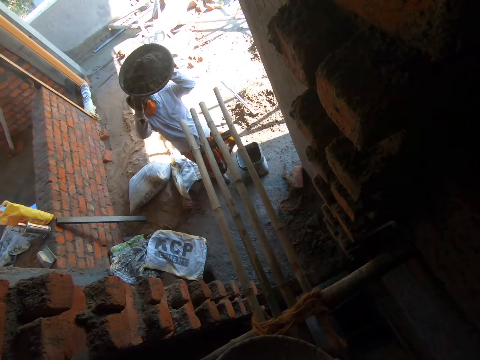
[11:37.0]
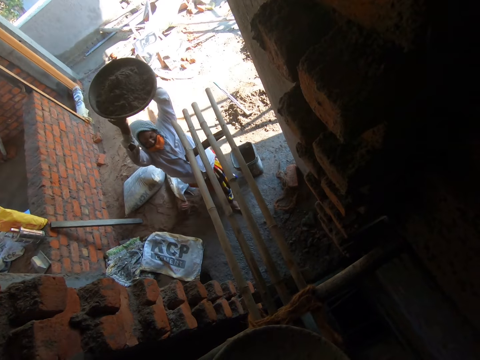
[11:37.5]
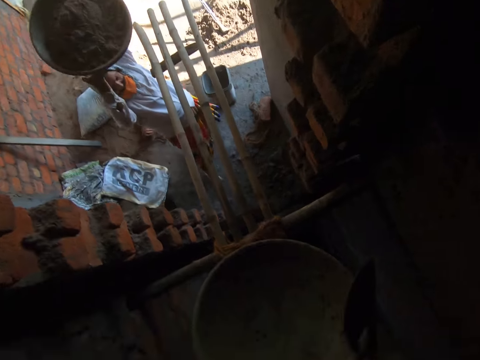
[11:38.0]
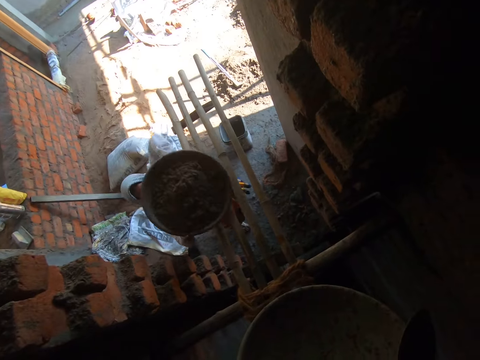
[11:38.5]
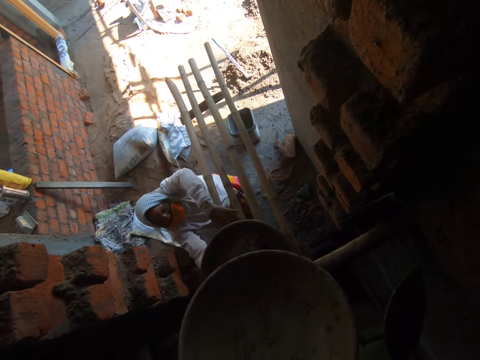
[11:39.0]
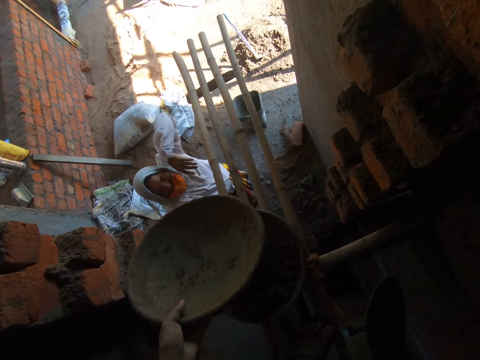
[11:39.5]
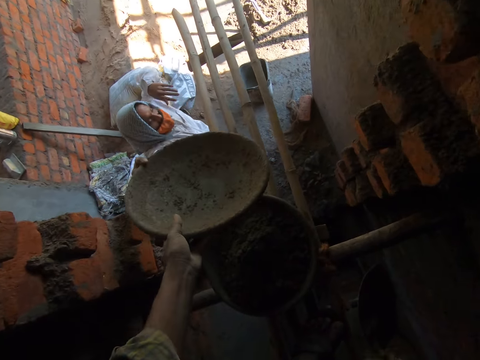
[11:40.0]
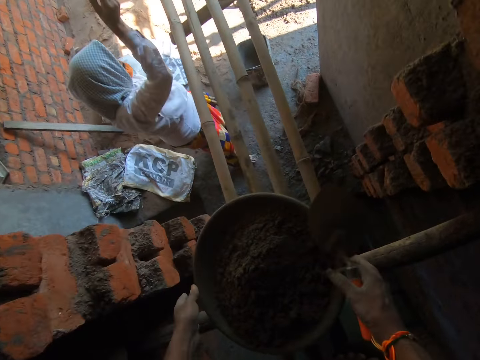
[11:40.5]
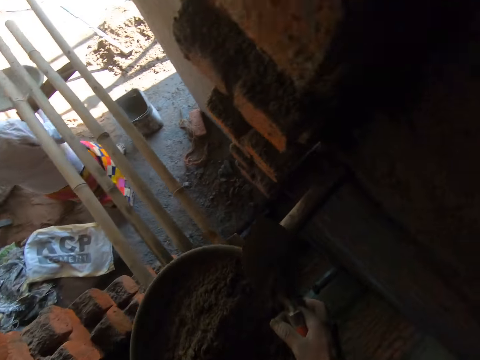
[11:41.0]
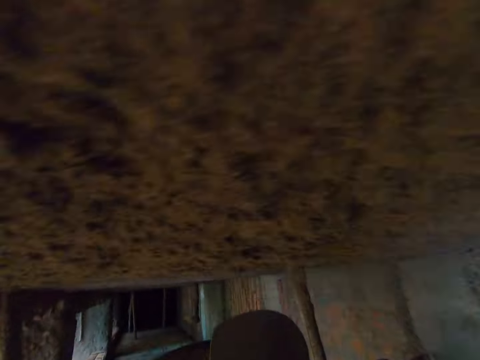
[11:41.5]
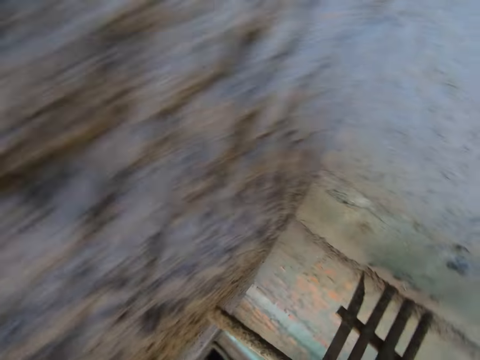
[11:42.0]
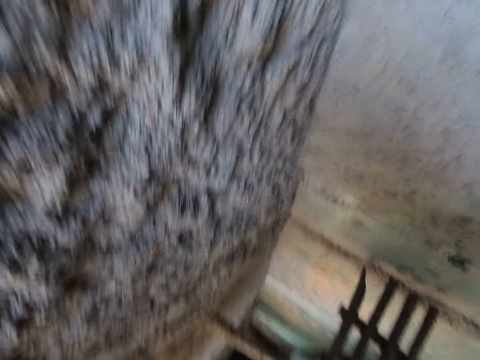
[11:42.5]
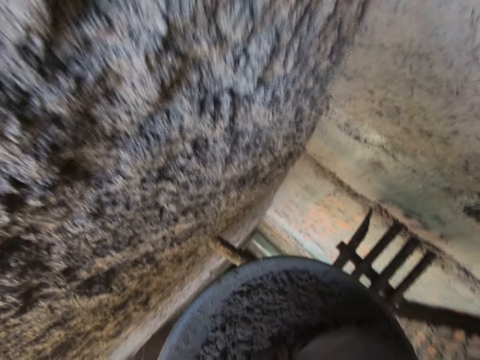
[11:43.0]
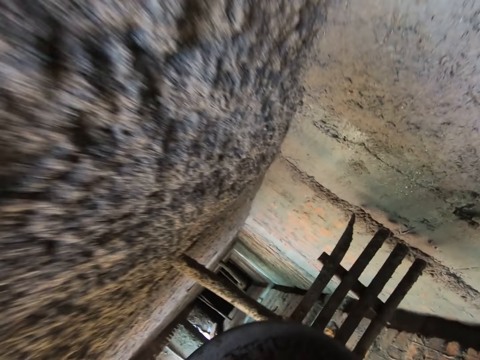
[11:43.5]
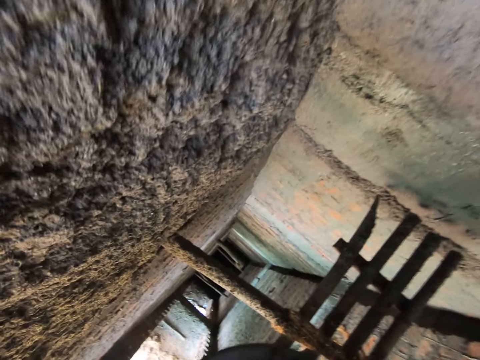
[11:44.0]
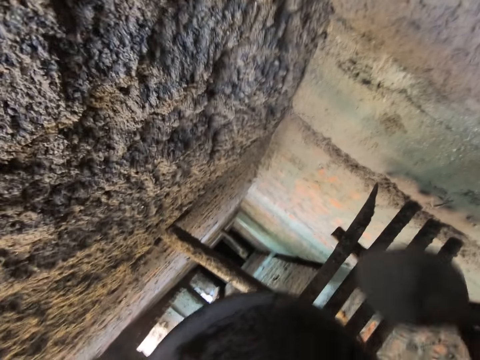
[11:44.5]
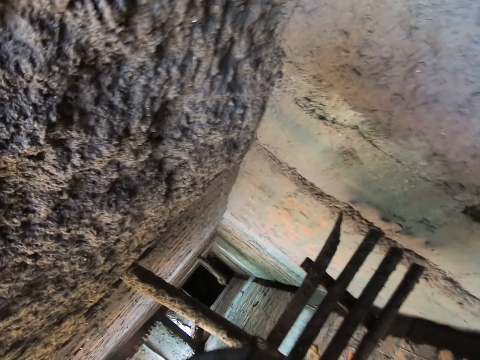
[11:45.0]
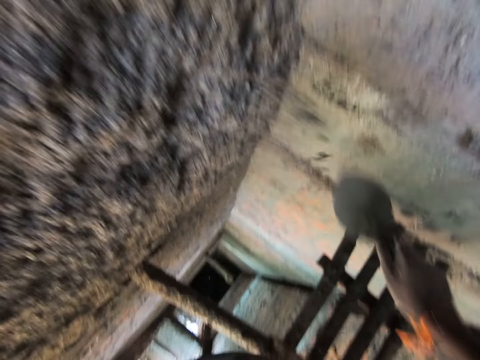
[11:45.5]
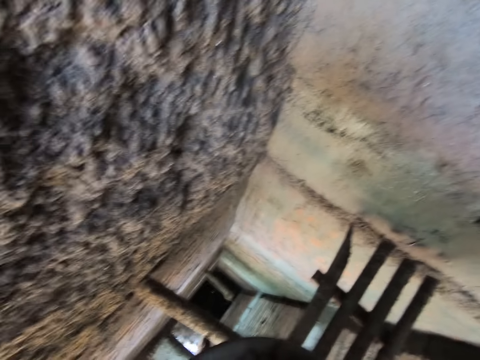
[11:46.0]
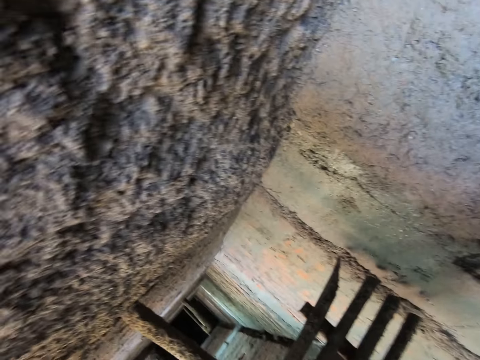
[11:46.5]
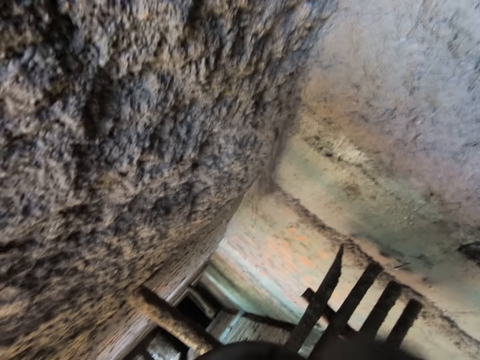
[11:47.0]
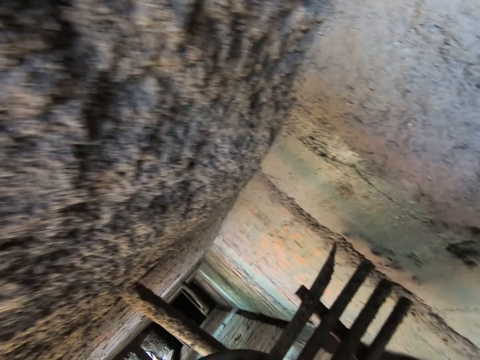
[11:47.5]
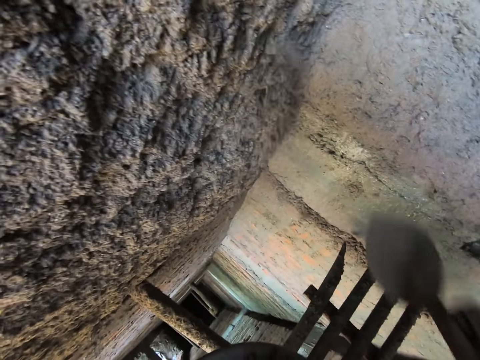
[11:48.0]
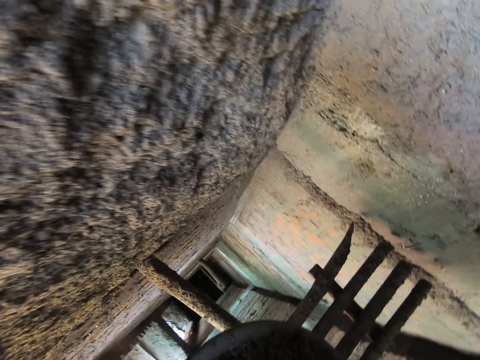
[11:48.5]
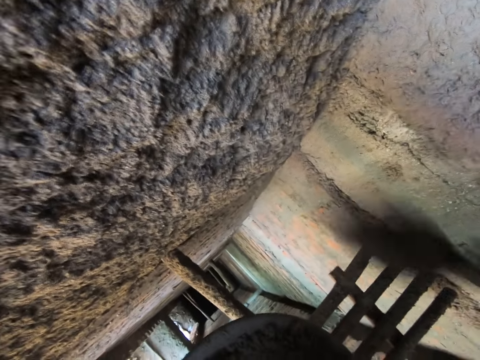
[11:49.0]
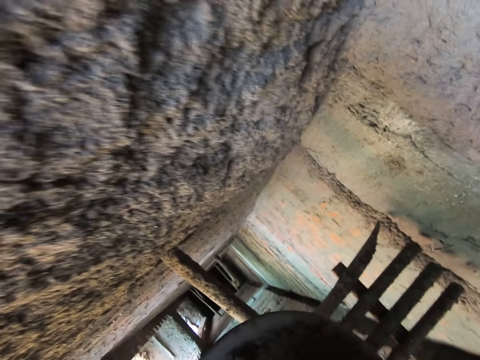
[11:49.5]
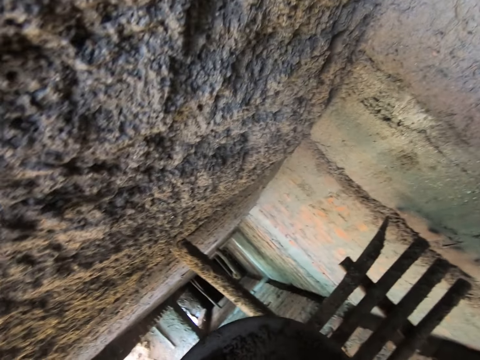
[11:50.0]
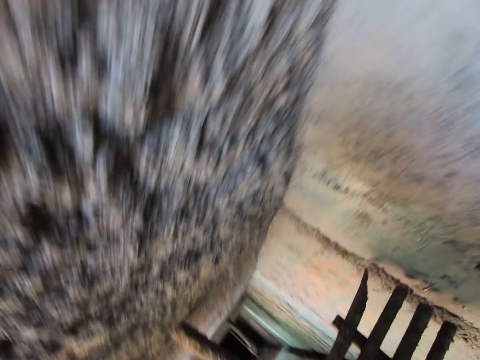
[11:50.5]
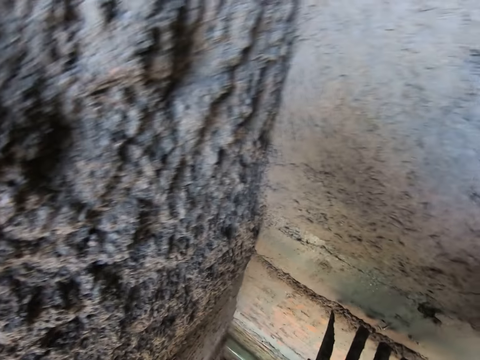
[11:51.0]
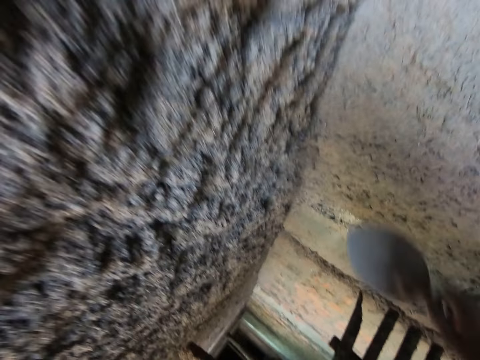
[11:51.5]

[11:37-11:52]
A woman carries concrete sand on a basin. The woman puts the head pan full of mortar on the bamboo scaffolding with her hands. The camera wearer passes the head pan to the woman with his left hand. The woman takes the basin from the camera wearer. The camera wearer carries the head pan full of mortar from the bamboo scaffolding with his hands. He throws mortar from the head pan on the wall with the hand trowel in his right hand. He scoops the concrete sand with the trowel. He scoops the concrete sand with the trowel and pours the concrete sand on the wall. He scoops the concrete sand with the trowel and pours the concrete sand on the wall. He scoops the concrete sand with the trowel and pours the concrete sand on the wall. He scoops the concrete sand with the trowel and pours the concrete sand on the wall. He scoops the concrete sand with the trowel and pours the concrete sand on the wall.

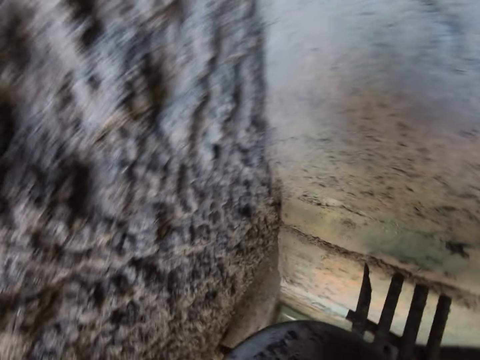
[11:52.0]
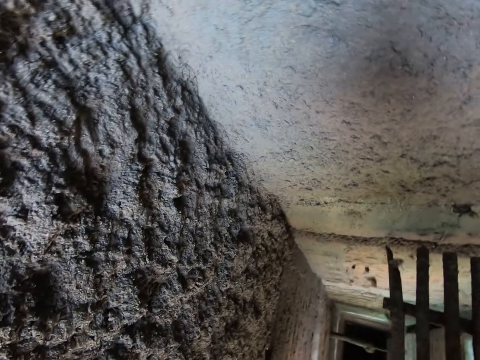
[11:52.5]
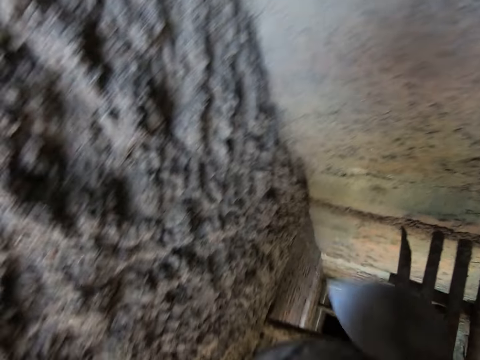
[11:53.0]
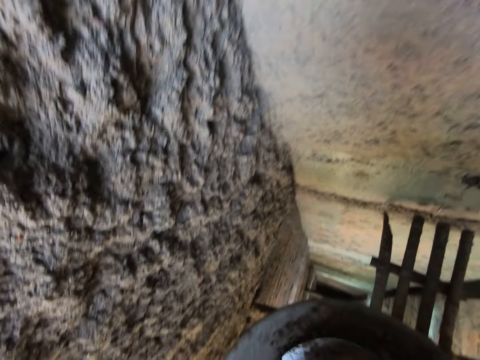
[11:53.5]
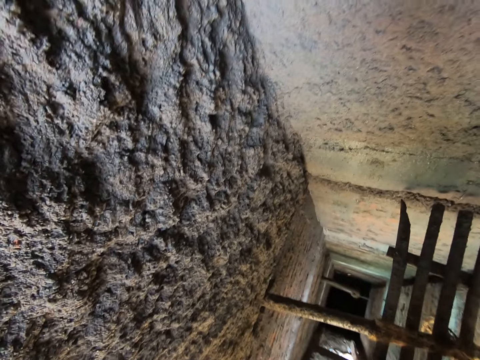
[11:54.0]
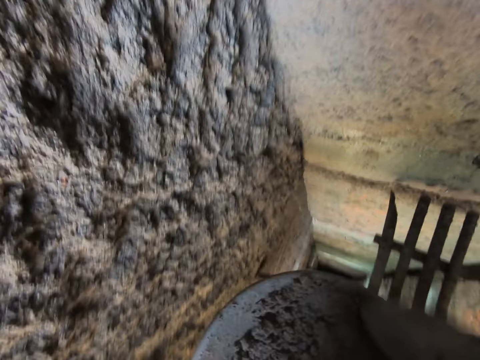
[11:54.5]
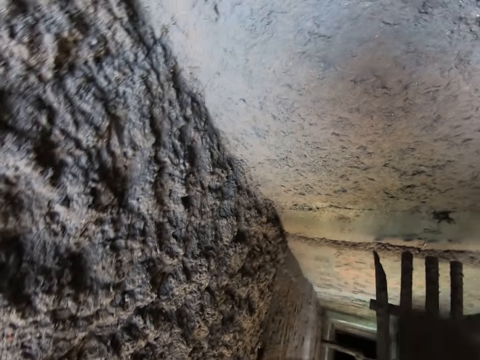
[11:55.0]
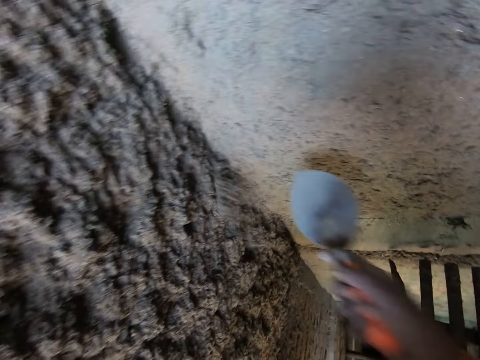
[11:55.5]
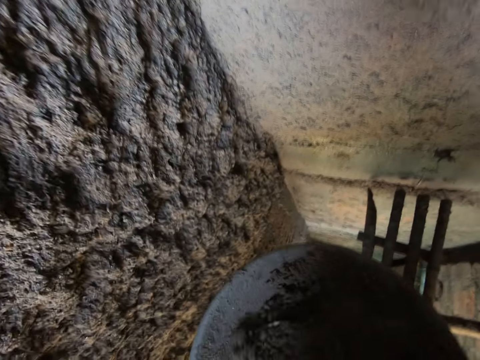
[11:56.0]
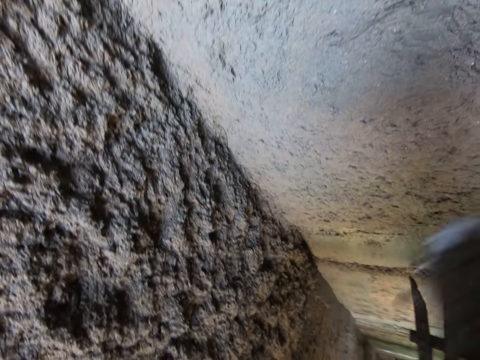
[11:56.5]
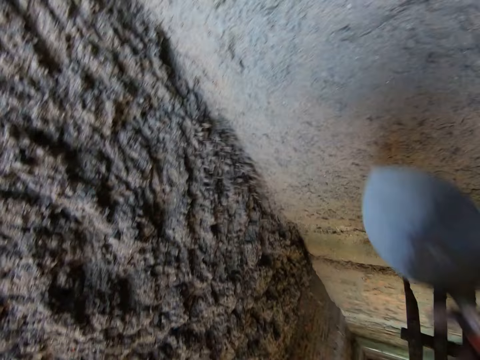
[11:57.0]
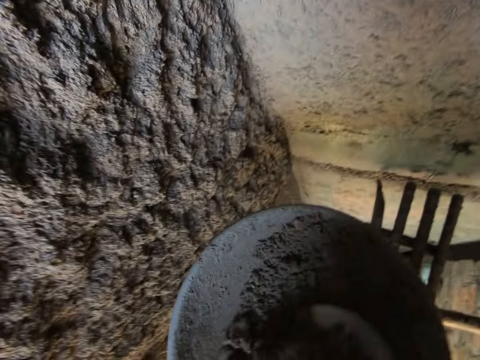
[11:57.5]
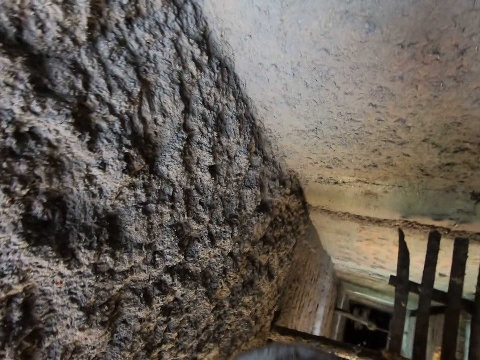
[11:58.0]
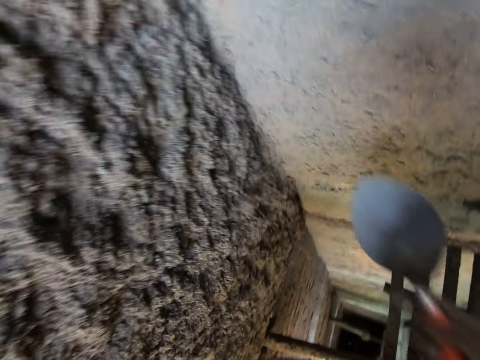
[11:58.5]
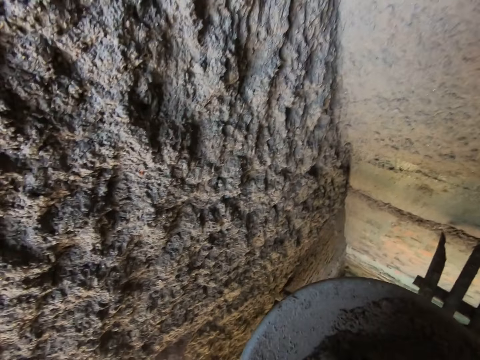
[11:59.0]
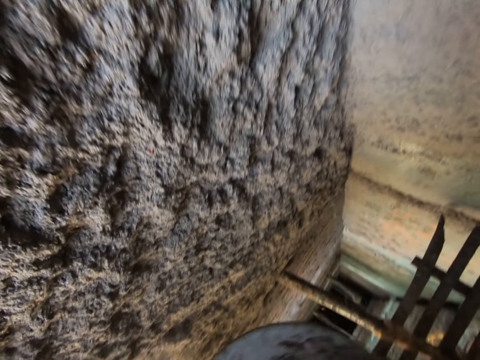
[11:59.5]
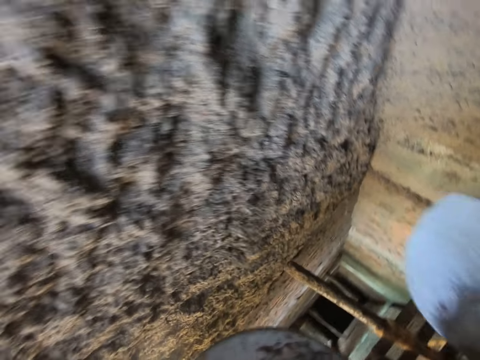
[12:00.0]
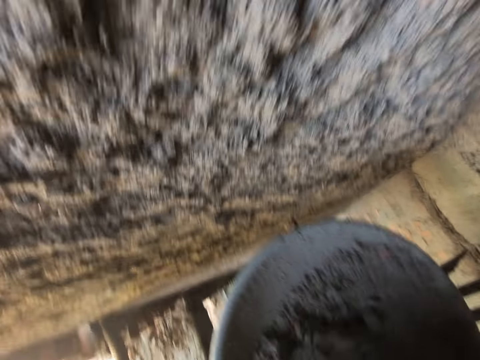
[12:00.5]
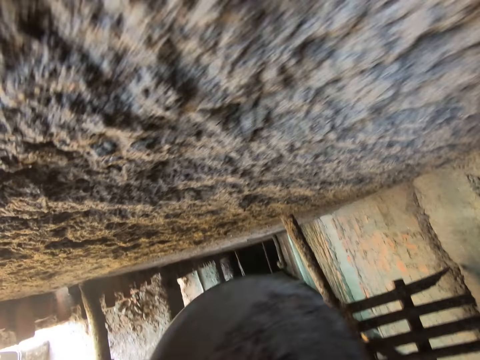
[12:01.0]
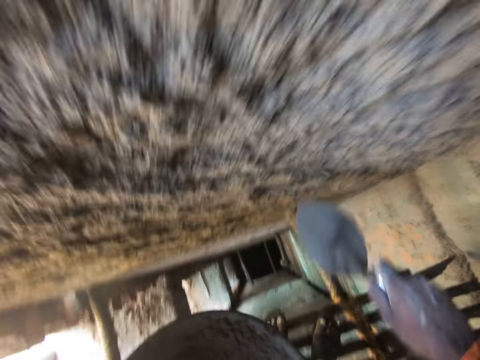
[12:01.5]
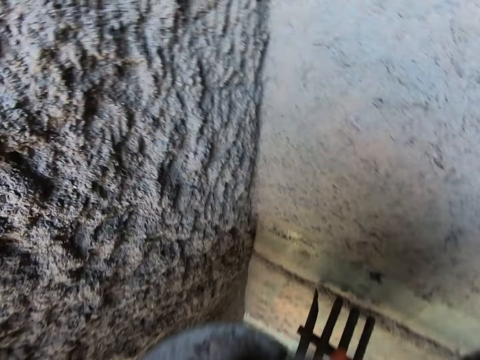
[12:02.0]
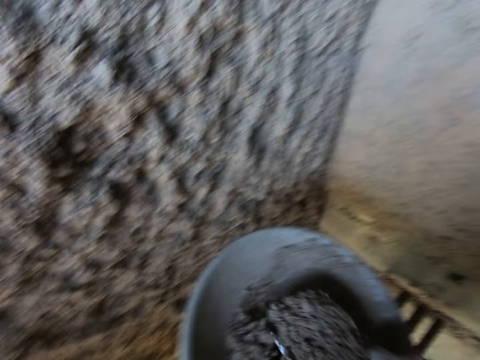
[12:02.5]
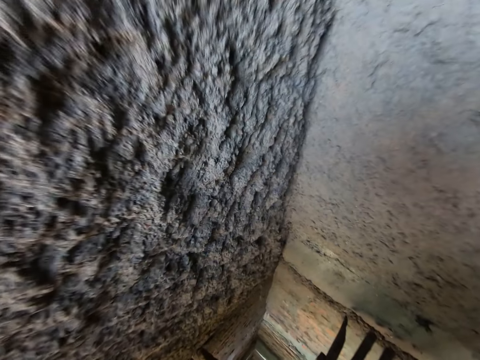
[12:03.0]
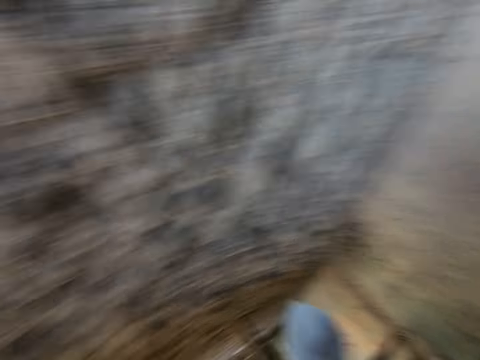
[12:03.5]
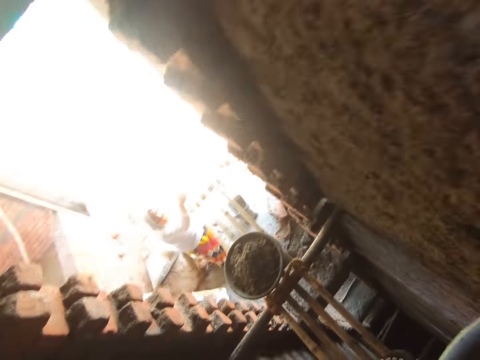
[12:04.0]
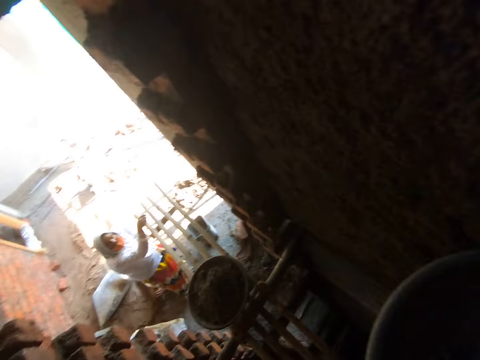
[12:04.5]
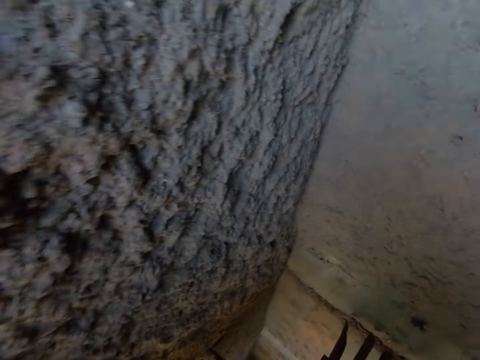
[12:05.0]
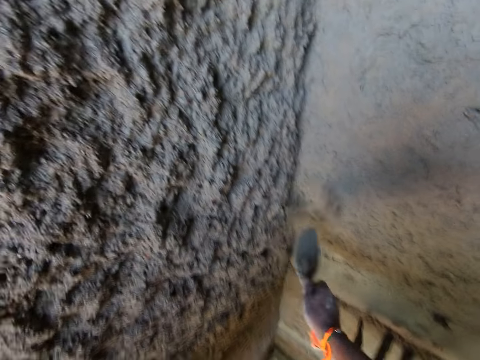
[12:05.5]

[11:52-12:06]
The camera wearer scoops the concrete sand with a trowel. They pour the concrete sand on the wall. They scoop the concrete sand with the trowel. They pour the concrete sand on the wall. They scoop the concrete sand with the trowel. They pour the concrete sand on the wall. They scoop the concrete sand with the trowel. They pour the concrete sand on the wall. They scoop the concrete sand with the trowel. They pour the concrete sand on the wall. They scoop the concrete sand with the trowel. They pour the concrete sand on the wall. They scoop the concrete sand with the trowel. They pour the concrete sand on the wall. They scoop the concrete sand with the trowel. They pour the concrete sand on the wall. They converse with the woman. They look at the woman.
